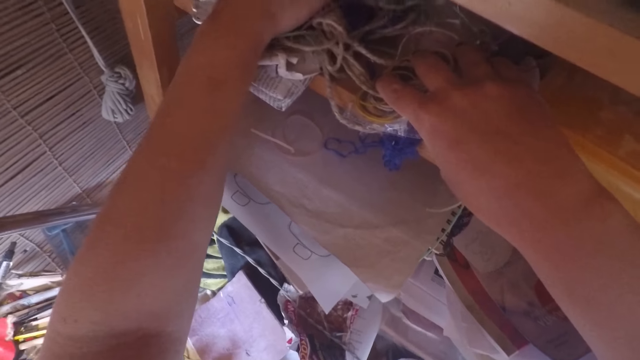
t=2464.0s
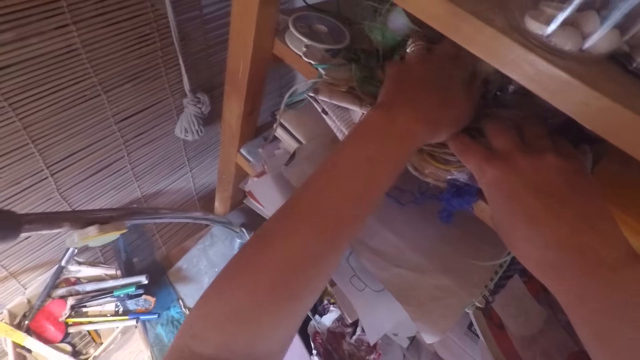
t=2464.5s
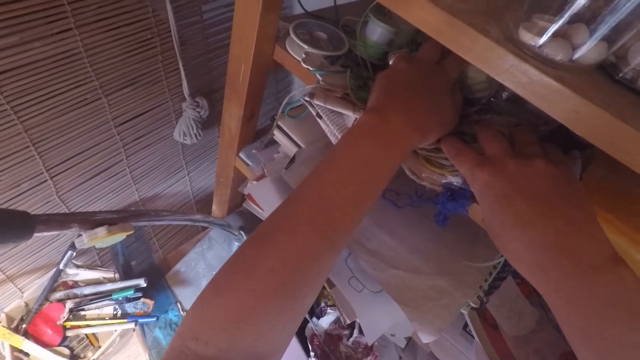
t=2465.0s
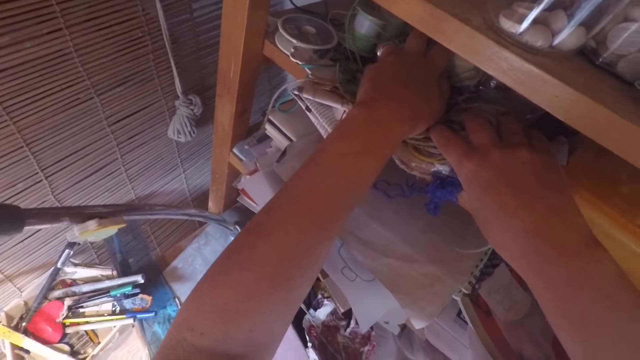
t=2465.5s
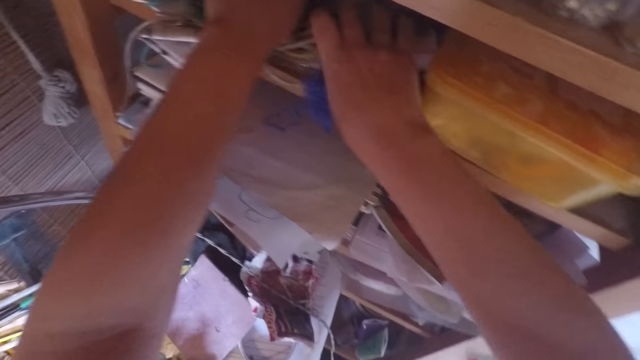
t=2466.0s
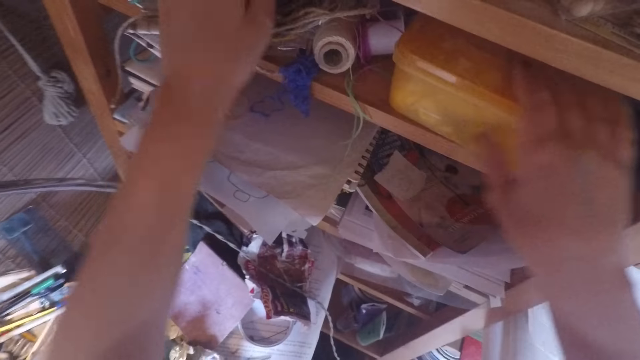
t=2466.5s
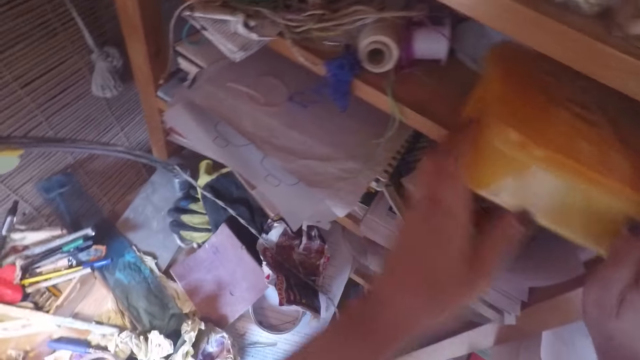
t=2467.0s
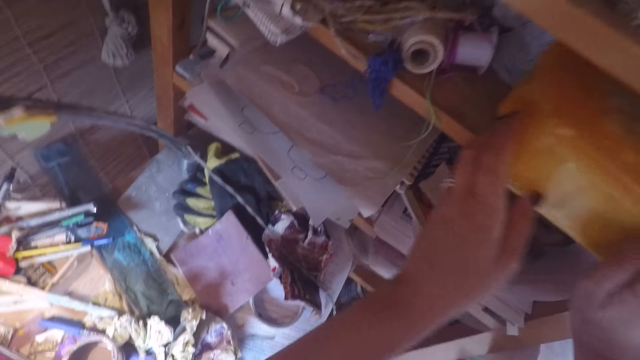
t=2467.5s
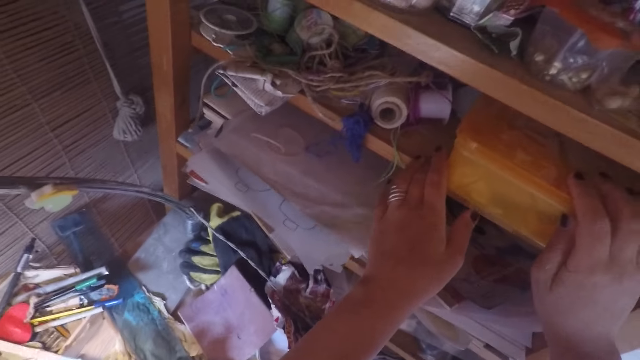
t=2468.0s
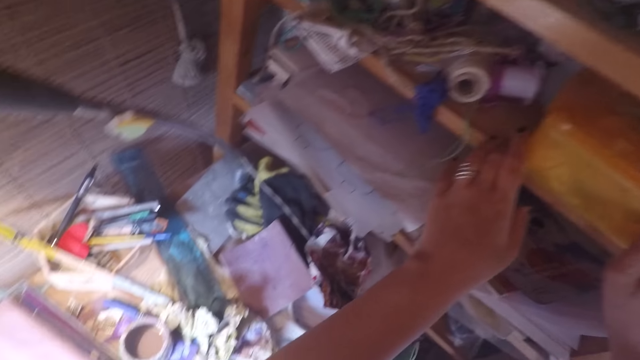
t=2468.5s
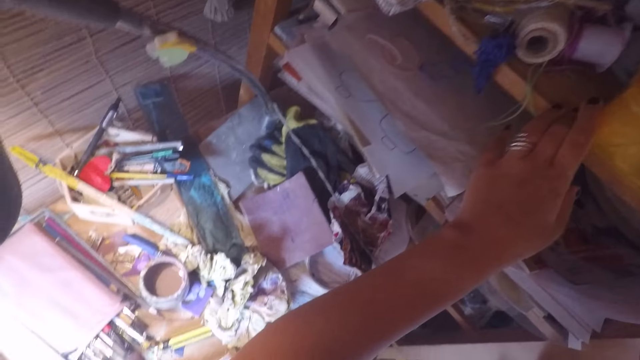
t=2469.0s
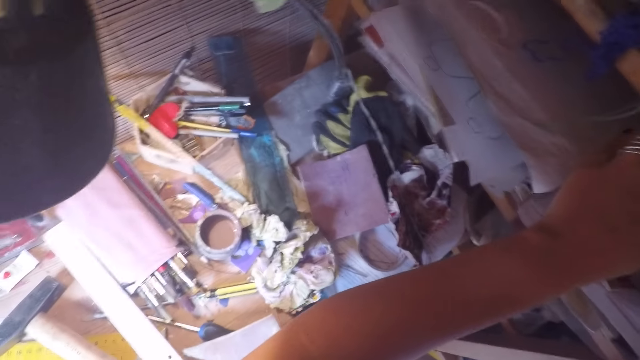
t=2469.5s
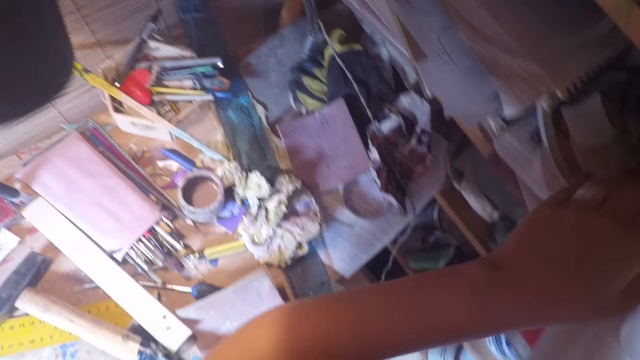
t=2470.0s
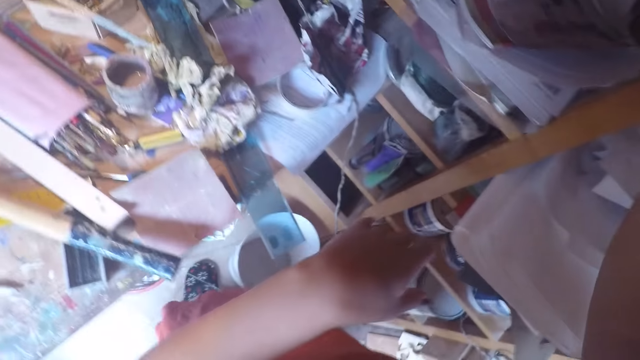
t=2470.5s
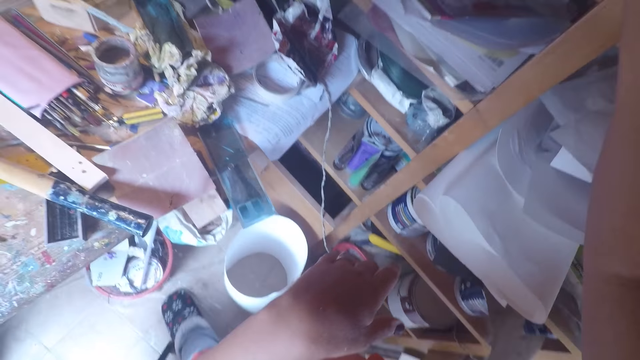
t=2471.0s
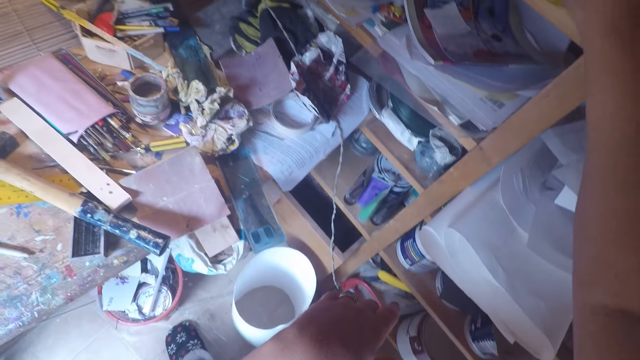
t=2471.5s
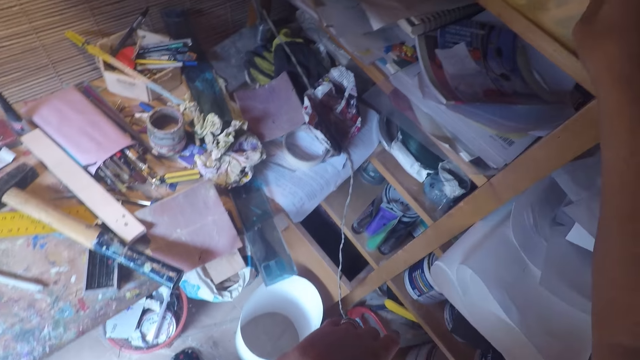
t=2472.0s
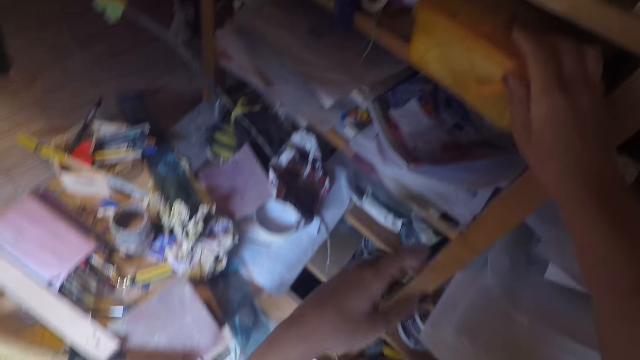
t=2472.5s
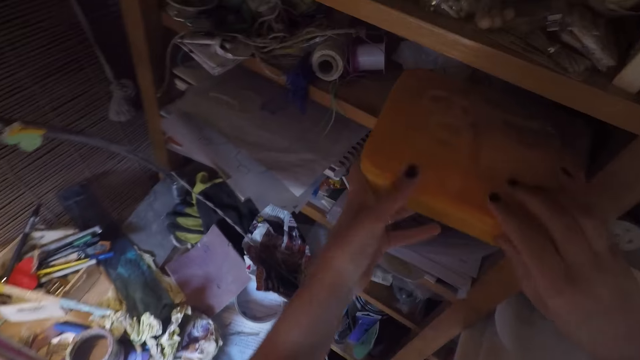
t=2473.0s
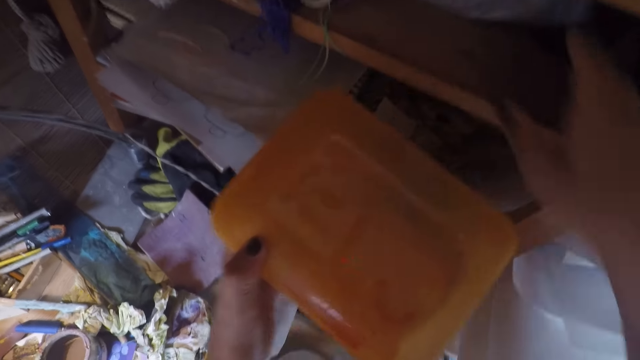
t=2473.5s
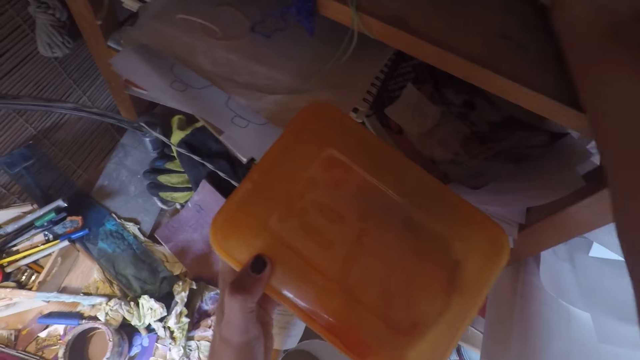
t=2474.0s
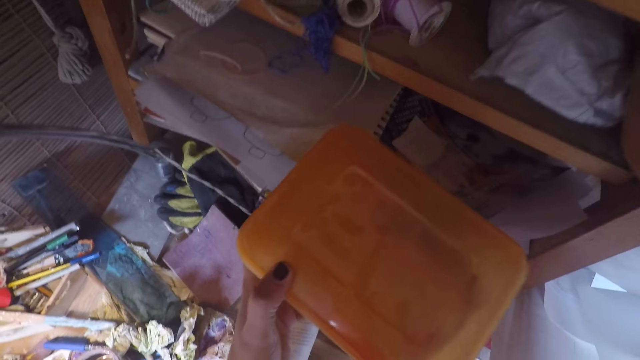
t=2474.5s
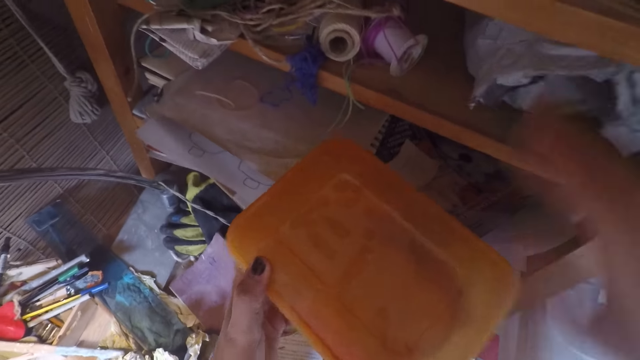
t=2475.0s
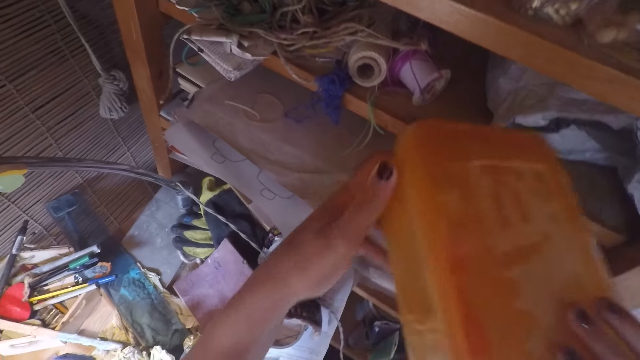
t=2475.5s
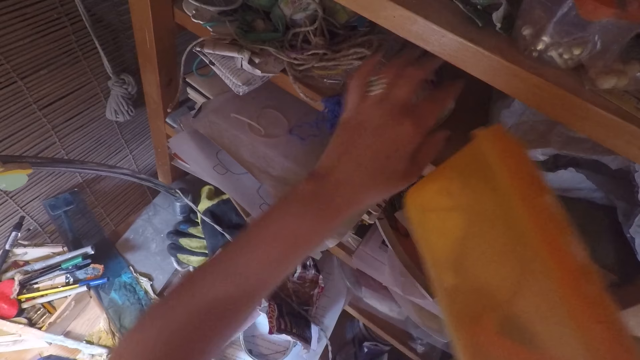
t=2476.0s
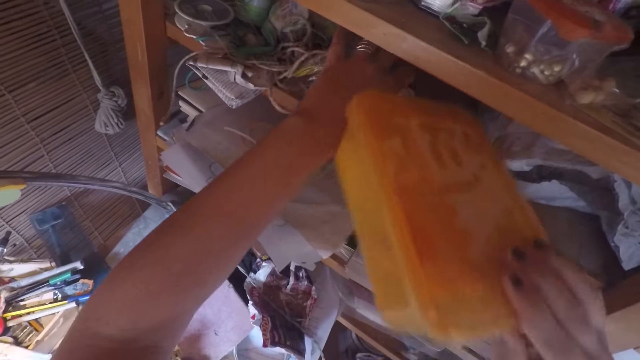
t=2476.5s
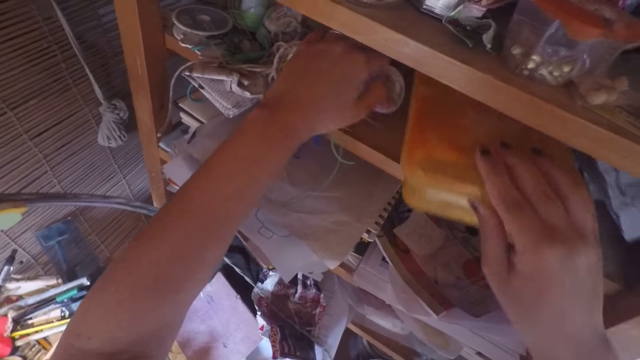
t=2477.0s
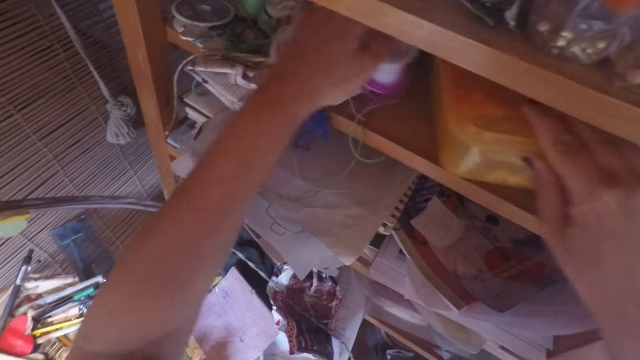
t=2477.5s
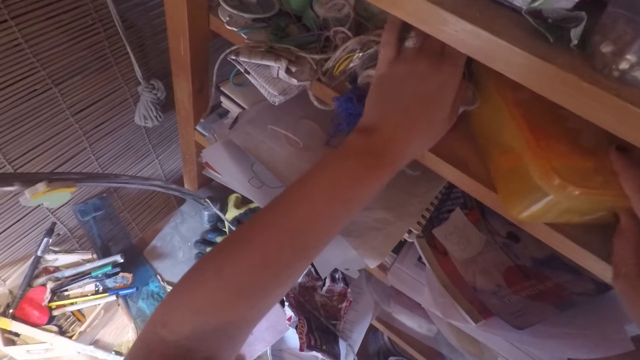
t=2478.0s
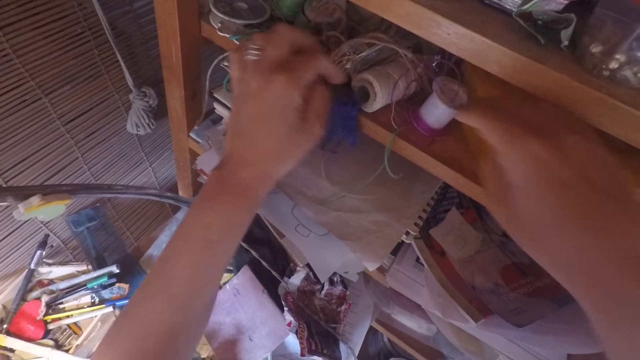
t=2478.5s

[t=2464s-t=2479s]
The camera wearer moves the yellow box on the shelf with her hands. She removes the yellow box from the shelf with her hands. She pulls a white paper in the shelf with her right hand. She pushes some threads in the shelf with her left hand. She puts the yellow box into the shelf with her right hand.

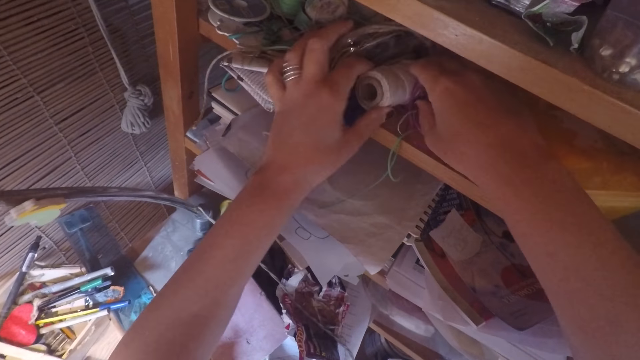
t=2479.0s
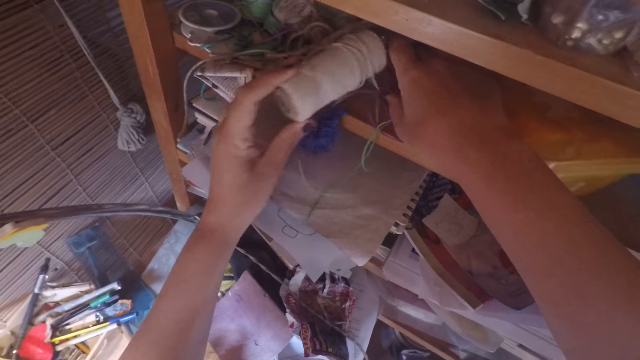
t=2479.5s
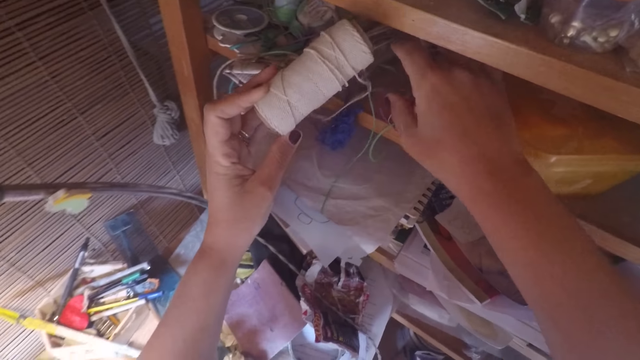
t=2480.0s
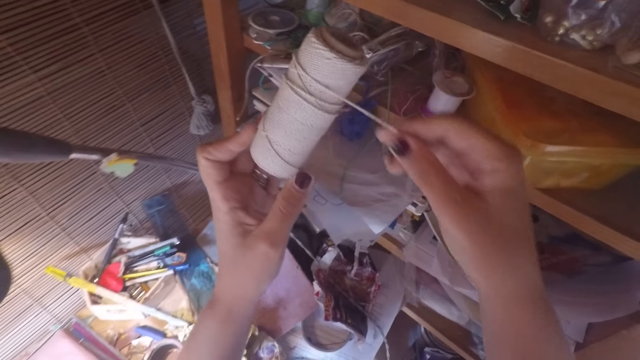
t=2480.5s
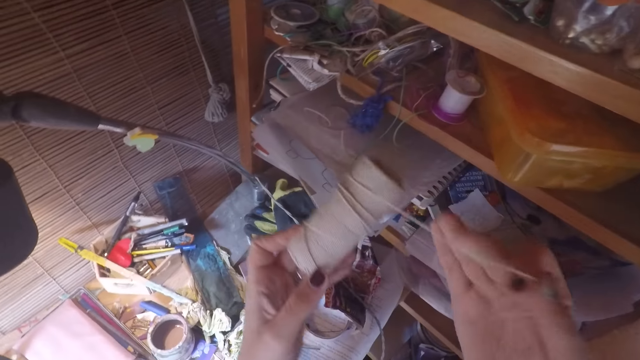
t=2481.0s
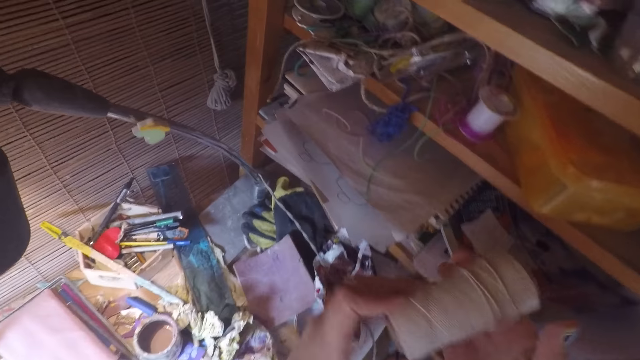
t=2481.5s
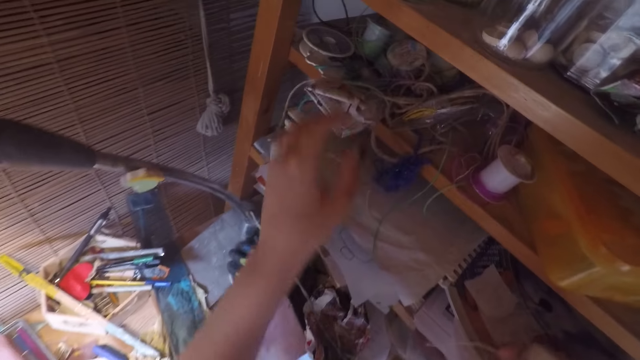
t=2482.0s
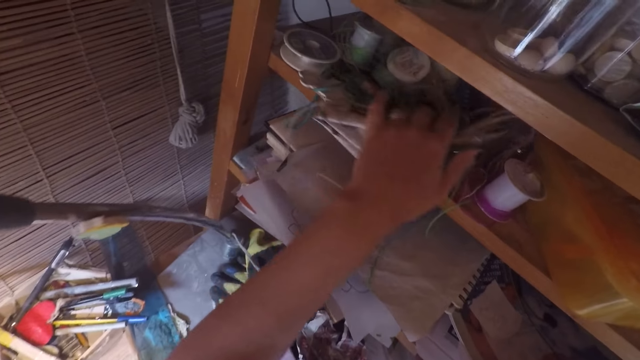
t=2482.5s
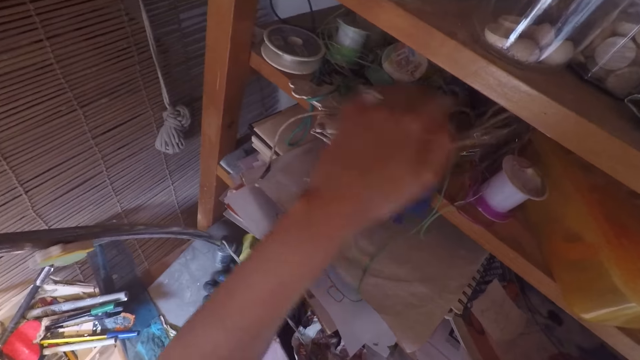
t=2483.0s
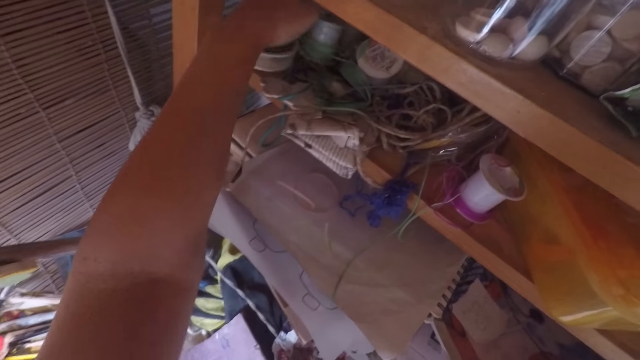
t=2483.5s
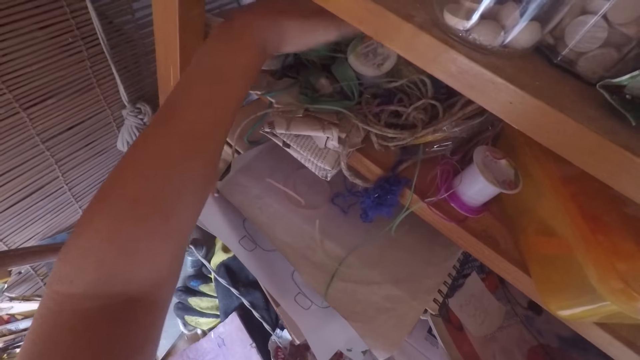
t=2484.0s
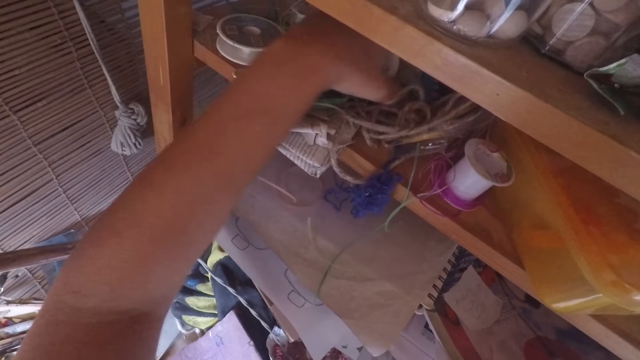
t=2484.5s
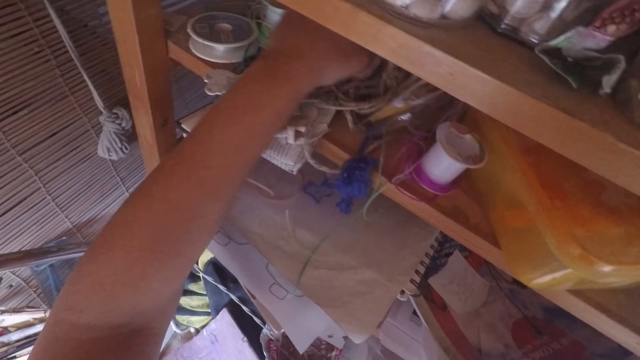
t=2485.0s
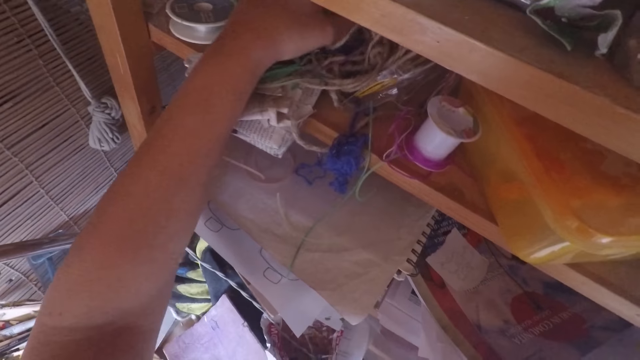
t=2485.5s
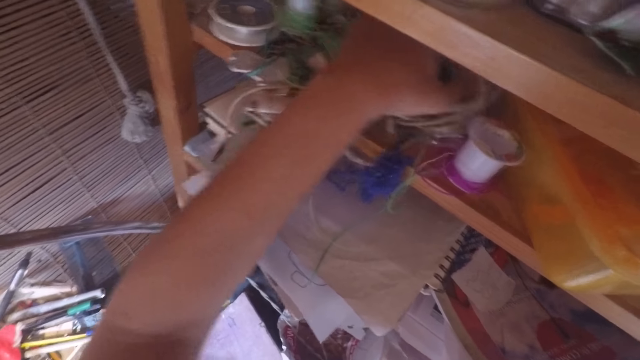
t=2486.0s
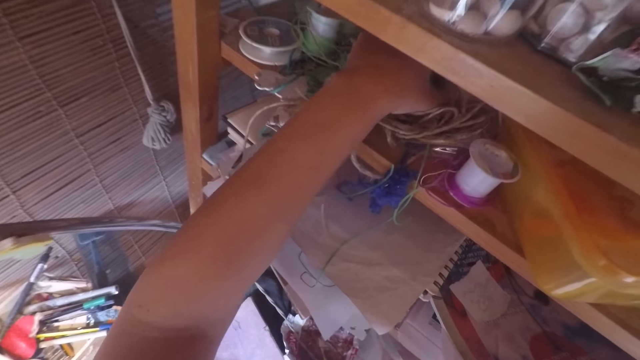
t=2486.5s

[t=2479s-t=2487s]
The camera wearer picks up a twine from the shelf with her left hand. She pulls the twine string with her right hand. She searches through some ropes and threads on the shelf with her left hand. She moves wires on the shelf.
